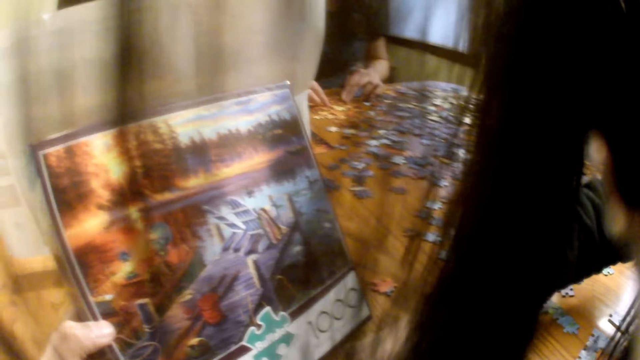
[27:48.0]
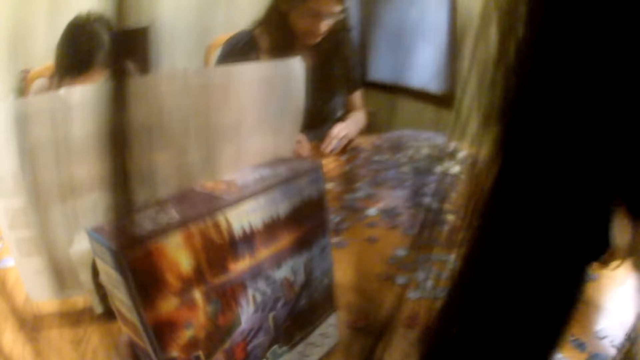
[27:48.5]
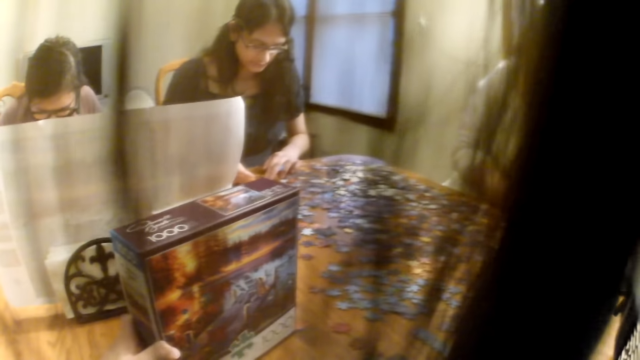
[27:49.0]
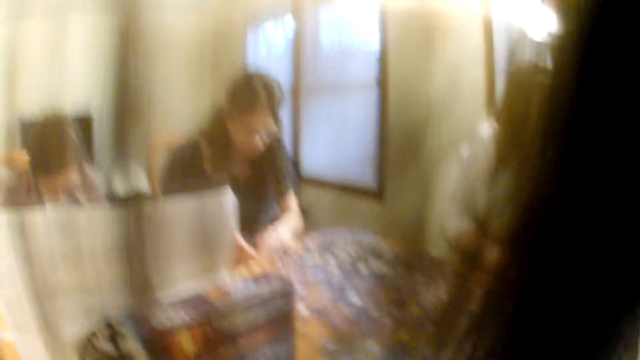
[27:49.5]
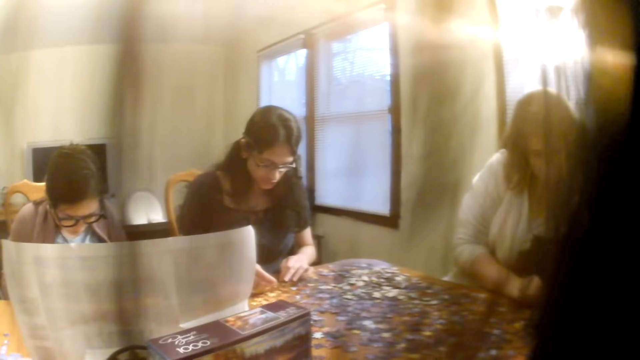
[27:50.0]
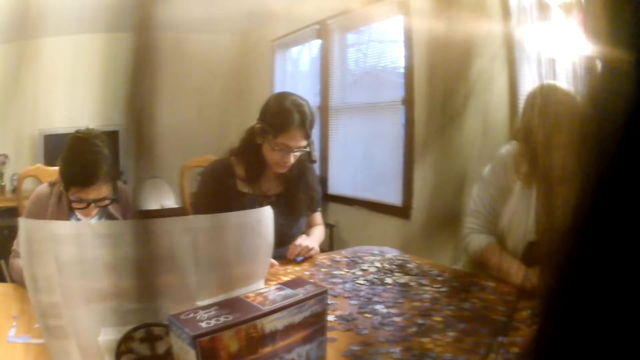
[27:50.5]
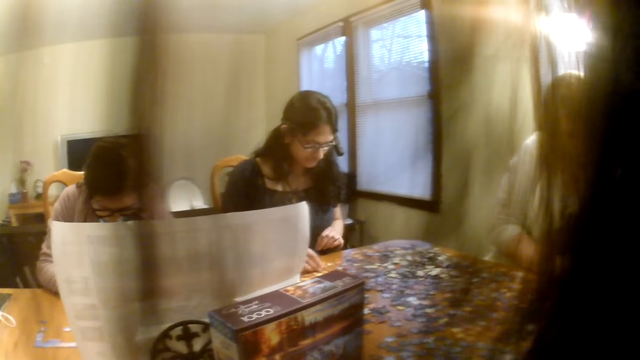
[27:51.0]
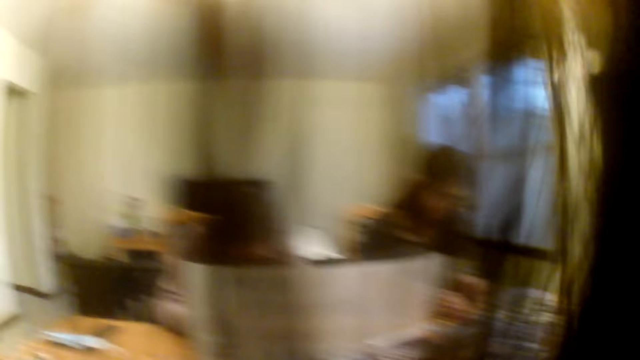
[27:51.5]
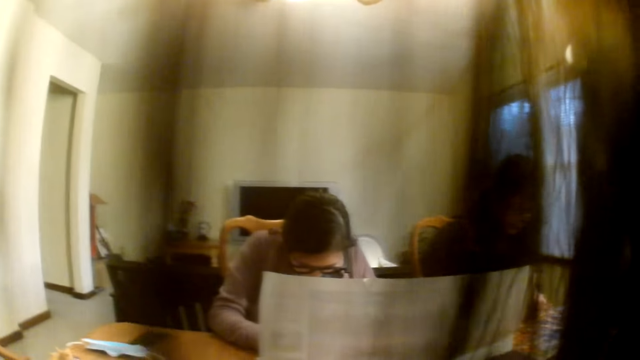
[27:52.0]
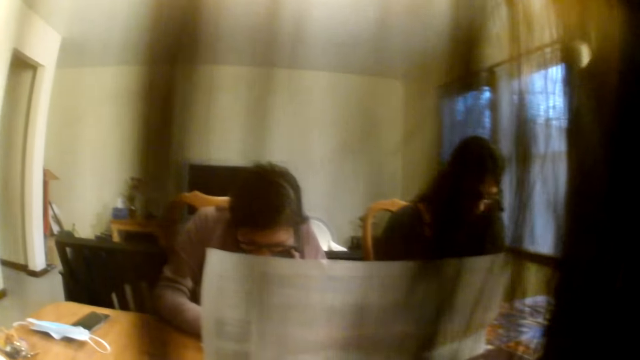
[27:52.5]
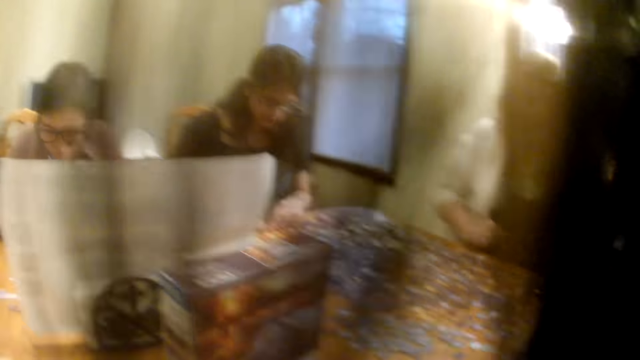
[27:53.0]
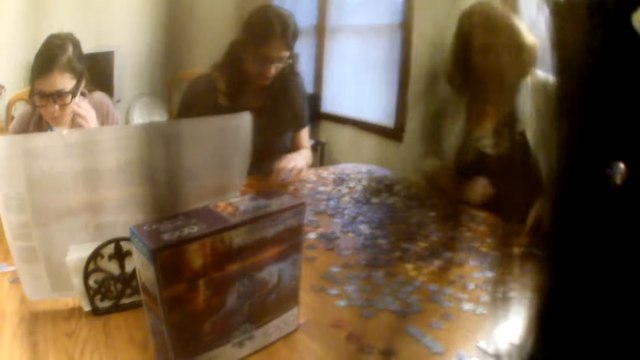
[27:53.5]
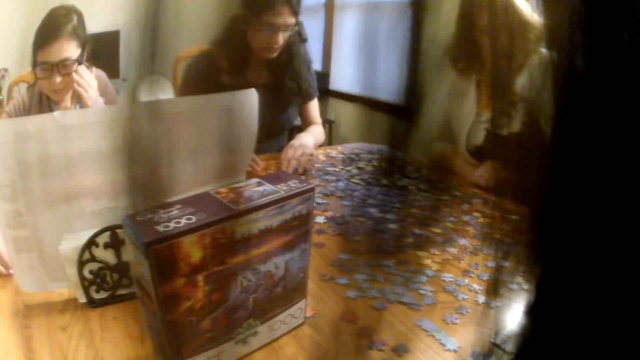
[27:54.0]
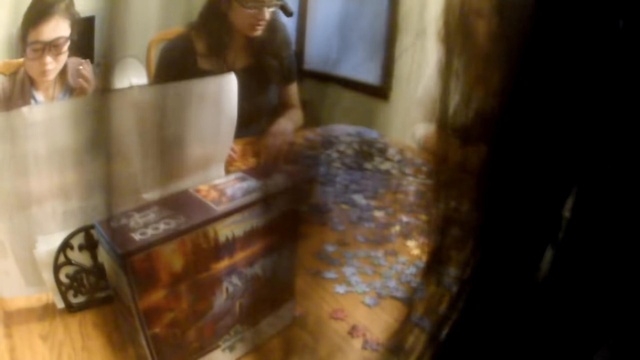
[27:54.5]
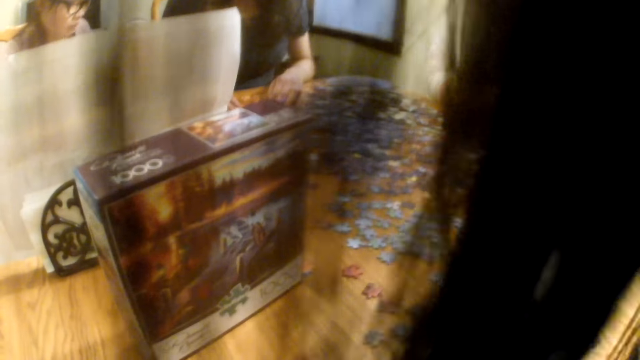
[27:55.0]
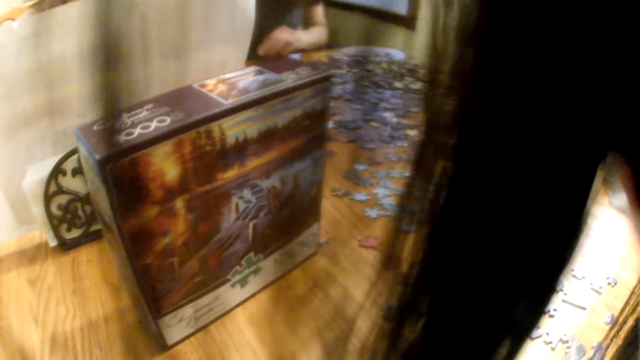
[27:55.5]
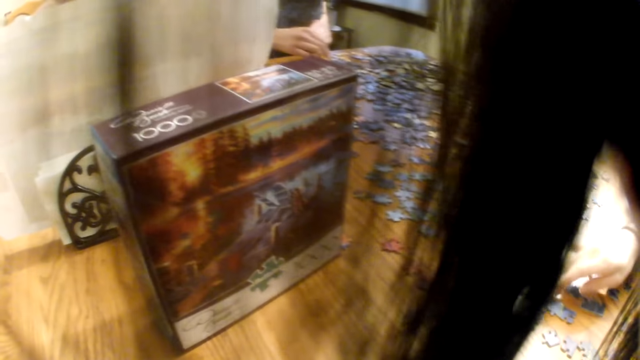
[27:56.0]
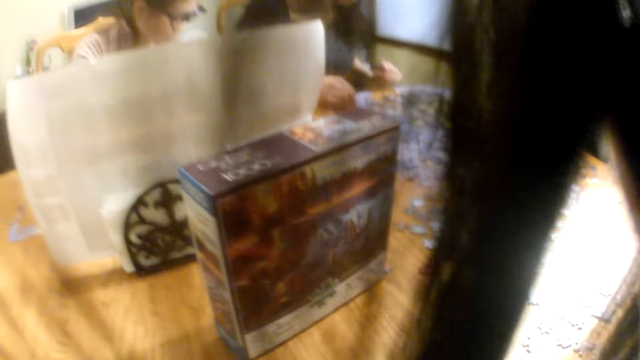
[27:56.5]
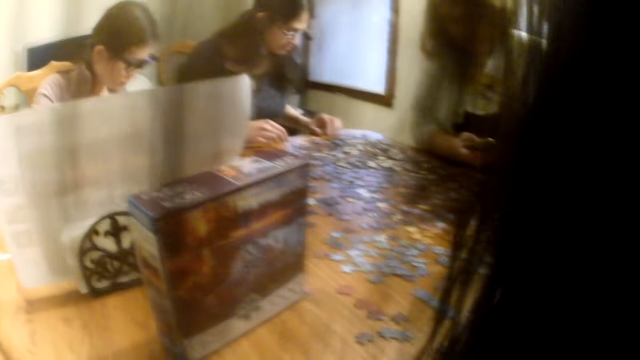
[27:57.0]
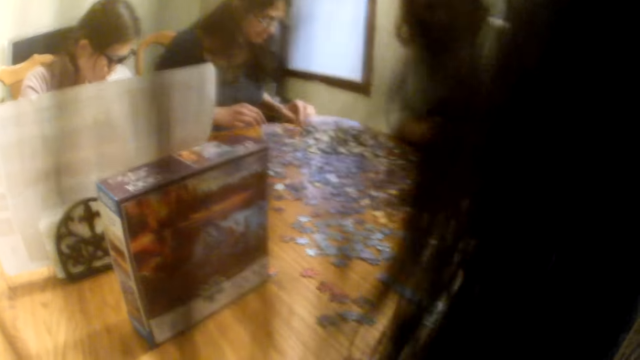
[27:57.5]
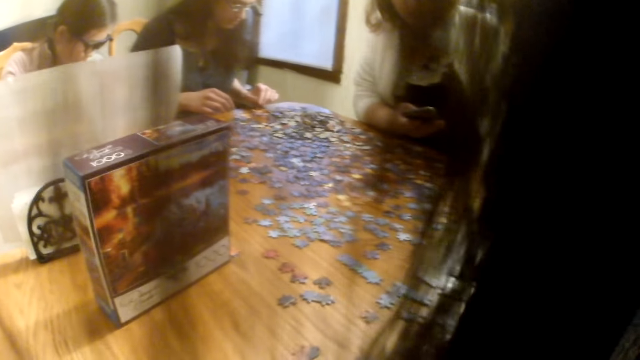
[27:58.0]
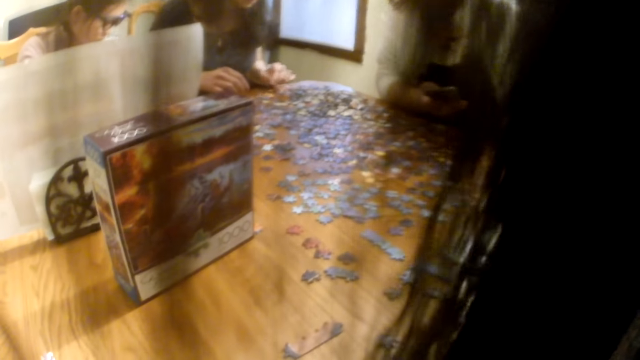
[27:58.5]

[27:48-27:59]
The camera wearer looks at the box. A woman picks up a piece from the table. The camera wearer looks around. Another woman speaks.

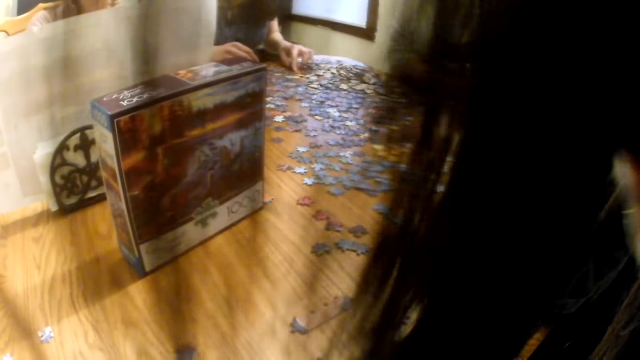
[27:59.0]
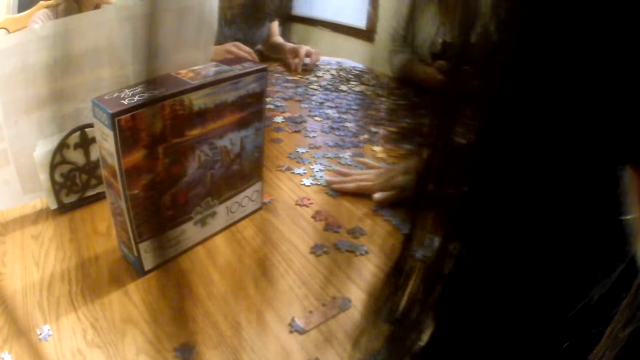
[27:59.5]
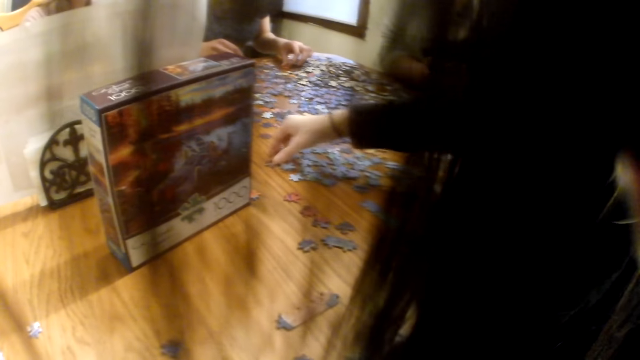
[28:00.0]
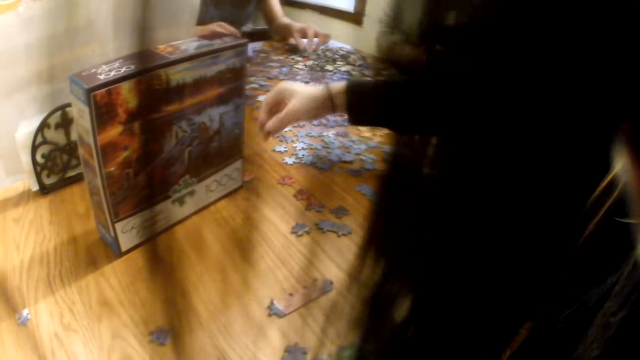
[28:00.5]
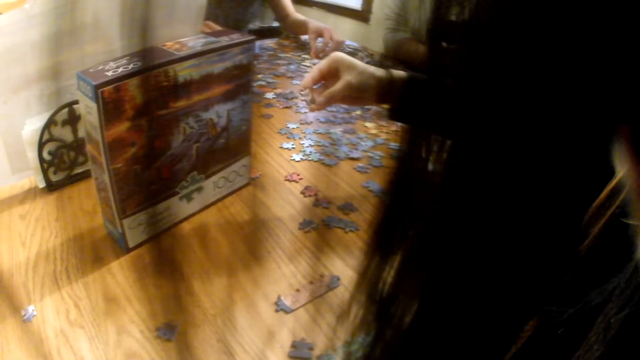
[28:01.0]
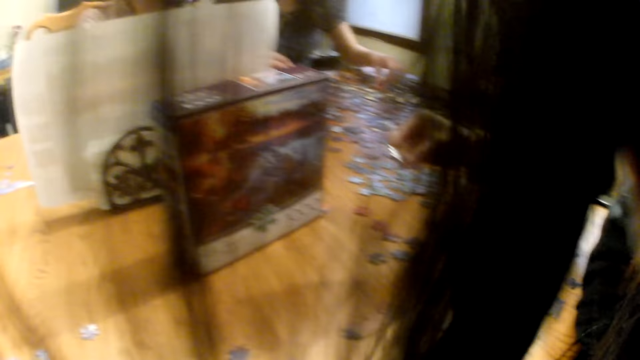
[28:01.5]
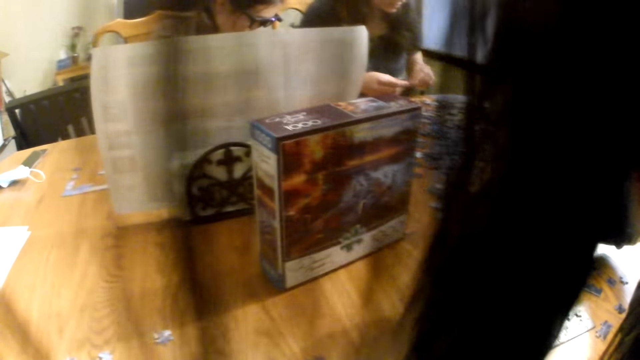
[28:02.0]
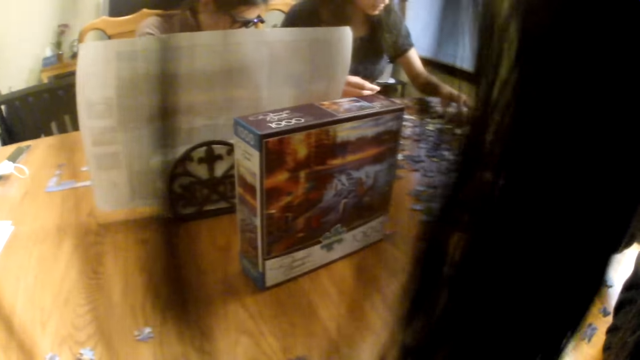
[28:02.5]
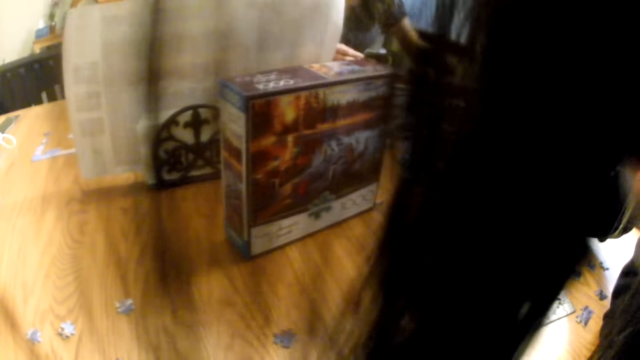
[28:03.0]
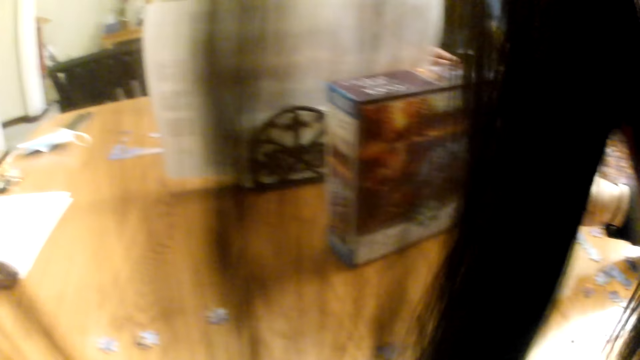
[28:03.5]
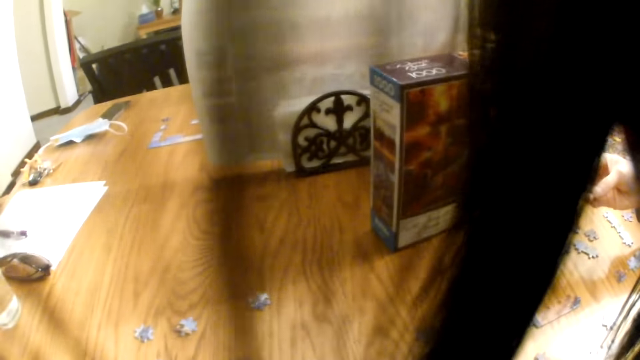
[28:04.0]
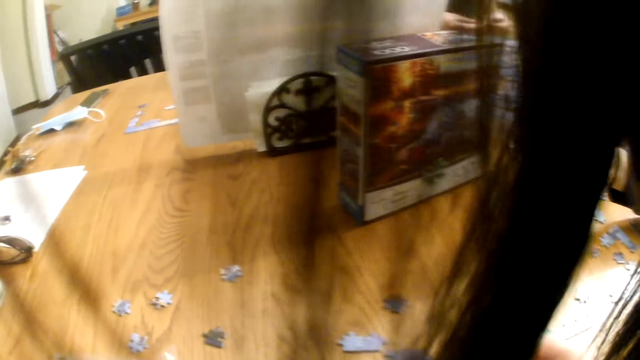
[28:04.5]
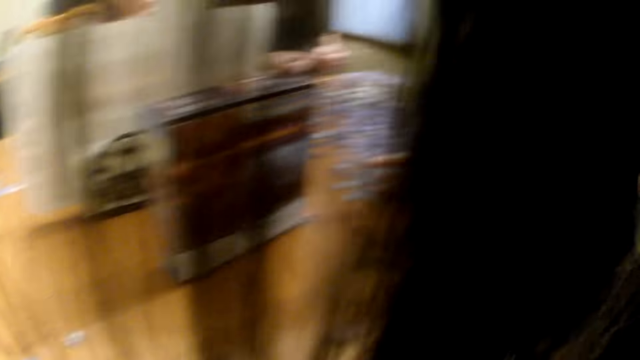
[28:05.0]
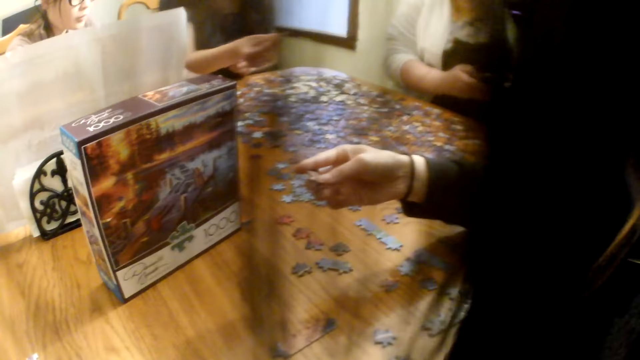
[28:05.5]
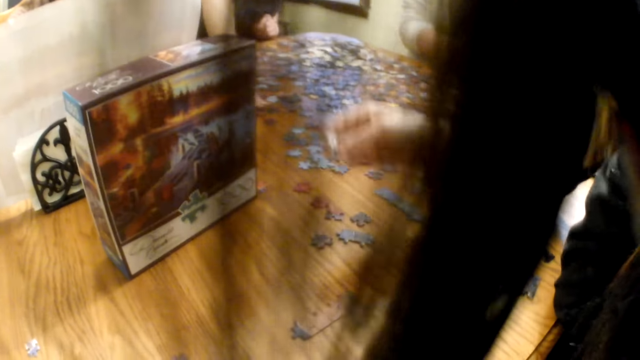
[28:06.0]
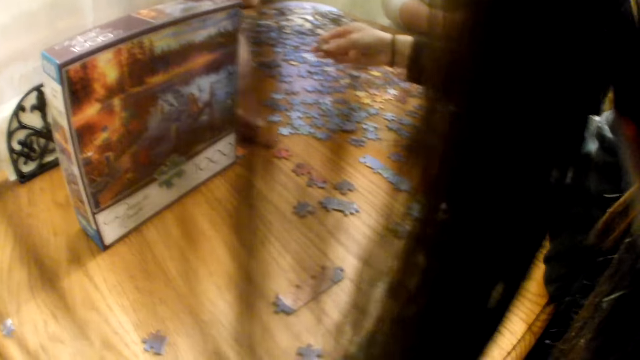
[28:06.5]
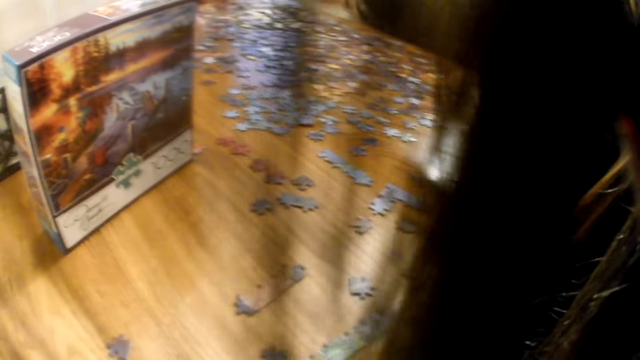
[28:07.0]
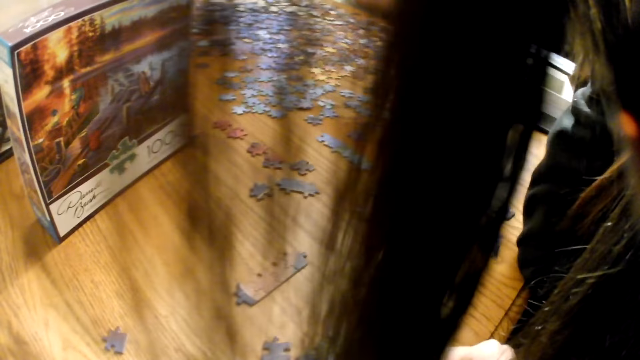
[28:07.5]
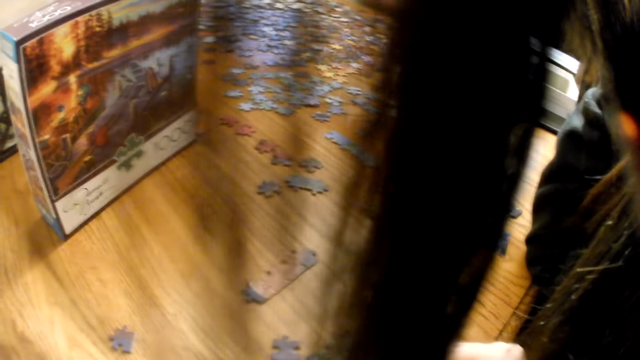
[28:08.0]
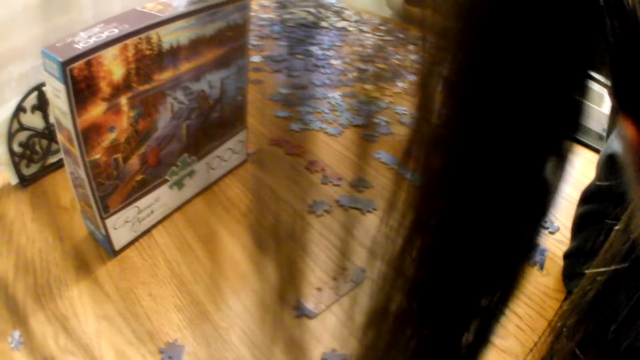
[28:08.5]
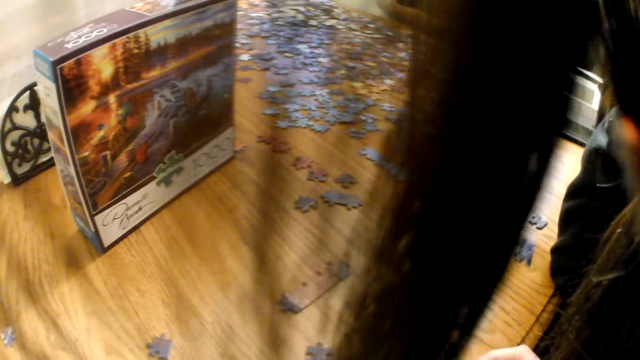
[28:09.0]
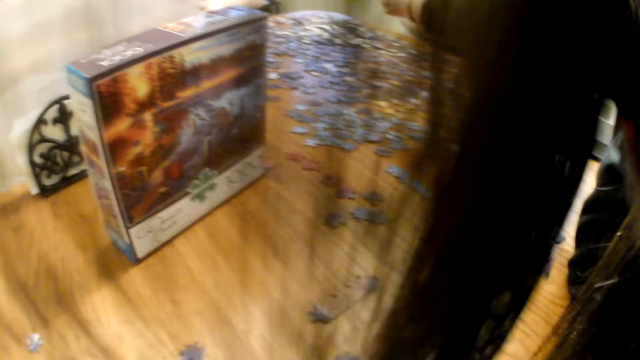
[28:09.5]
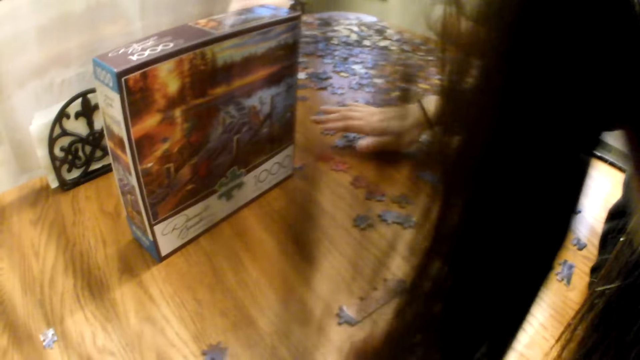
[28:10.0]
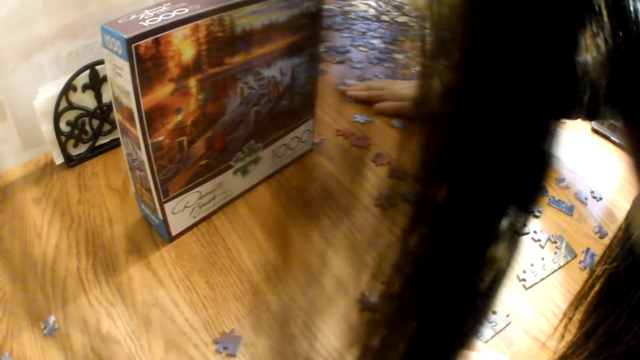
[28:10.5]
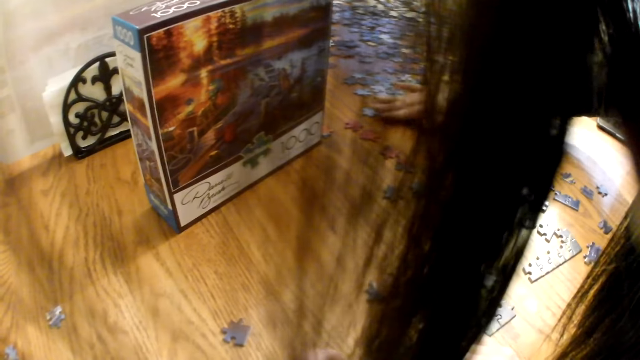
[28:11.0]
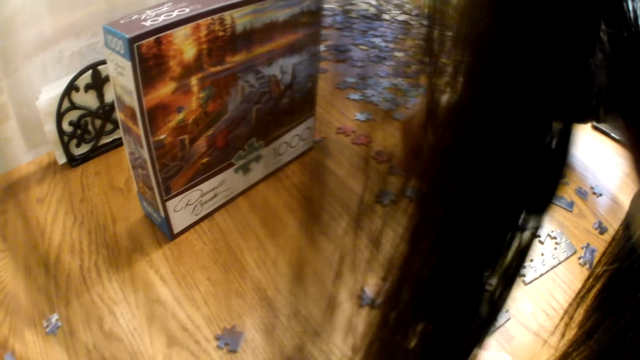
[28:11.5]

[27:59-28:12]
A woman moves the piece on the table and looks at the piece. Another woman places a piece on the table. The first woman touches the piece on the table.
